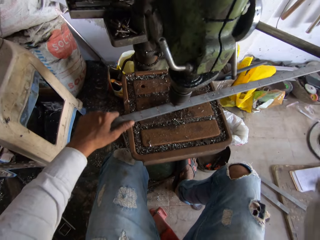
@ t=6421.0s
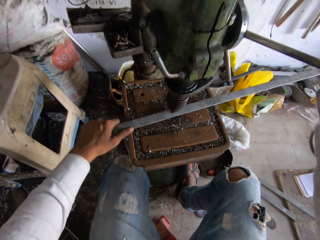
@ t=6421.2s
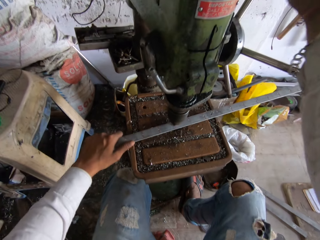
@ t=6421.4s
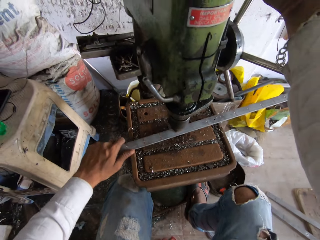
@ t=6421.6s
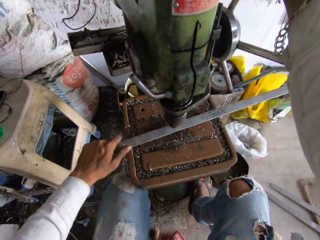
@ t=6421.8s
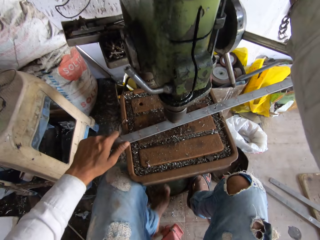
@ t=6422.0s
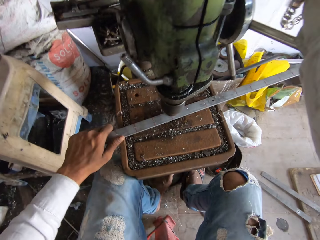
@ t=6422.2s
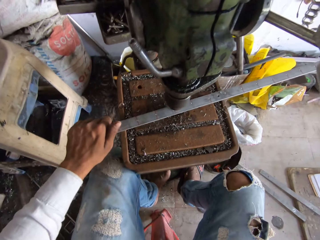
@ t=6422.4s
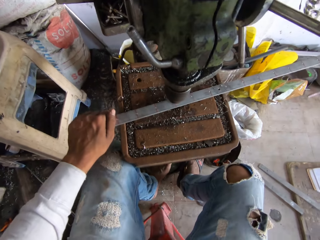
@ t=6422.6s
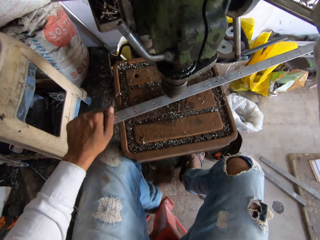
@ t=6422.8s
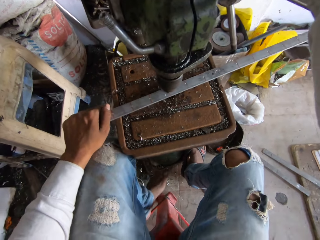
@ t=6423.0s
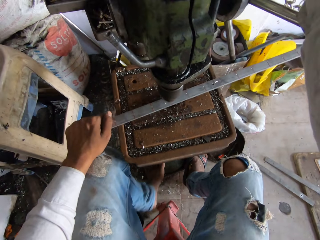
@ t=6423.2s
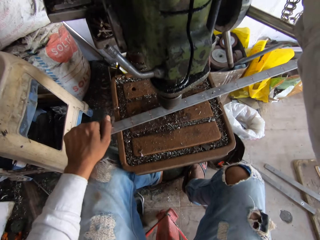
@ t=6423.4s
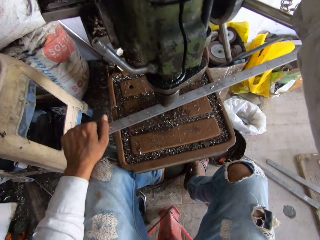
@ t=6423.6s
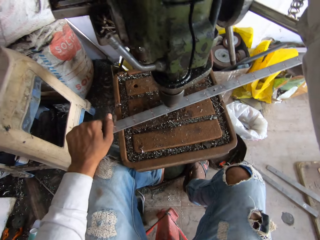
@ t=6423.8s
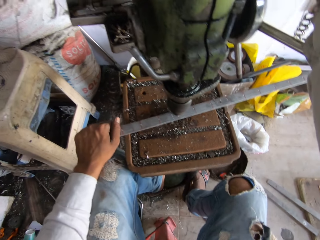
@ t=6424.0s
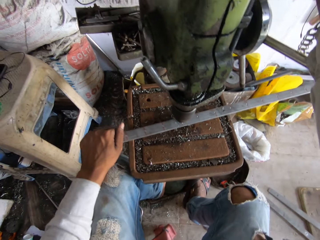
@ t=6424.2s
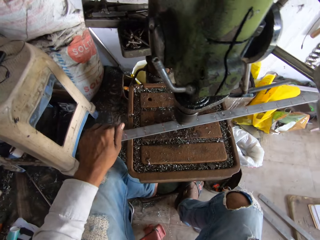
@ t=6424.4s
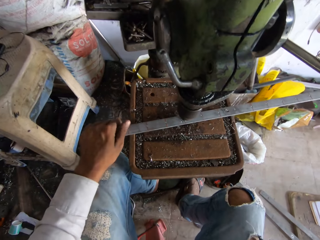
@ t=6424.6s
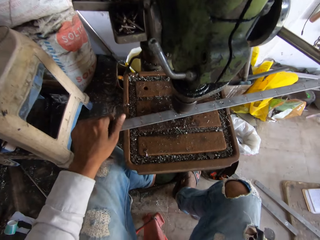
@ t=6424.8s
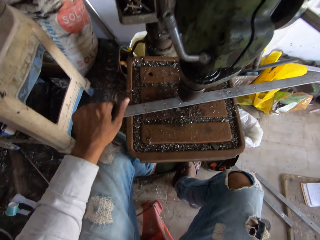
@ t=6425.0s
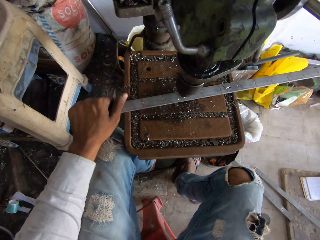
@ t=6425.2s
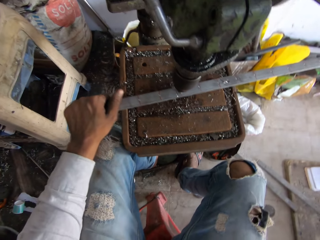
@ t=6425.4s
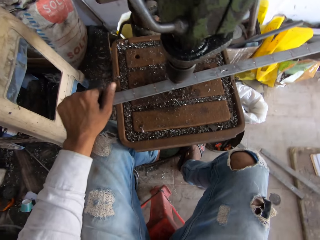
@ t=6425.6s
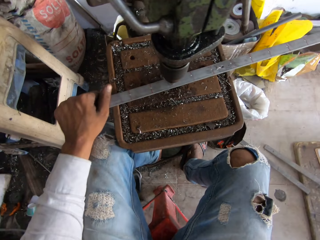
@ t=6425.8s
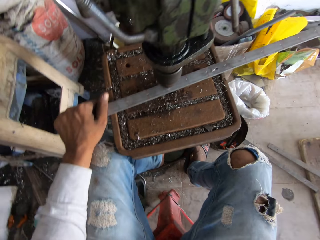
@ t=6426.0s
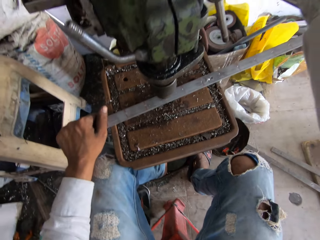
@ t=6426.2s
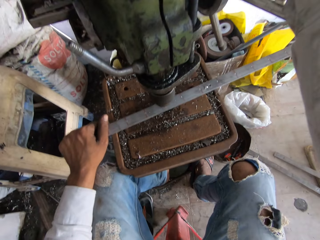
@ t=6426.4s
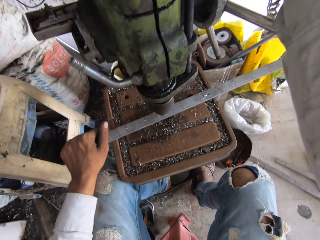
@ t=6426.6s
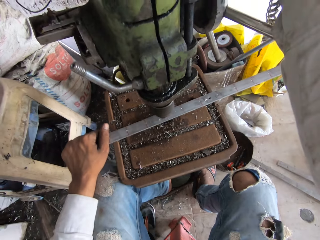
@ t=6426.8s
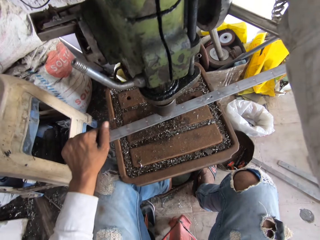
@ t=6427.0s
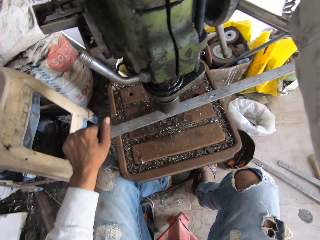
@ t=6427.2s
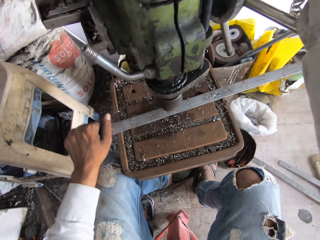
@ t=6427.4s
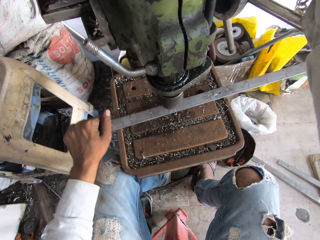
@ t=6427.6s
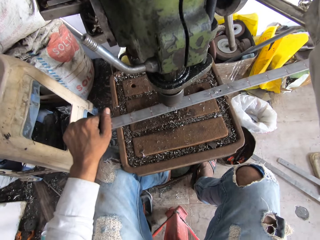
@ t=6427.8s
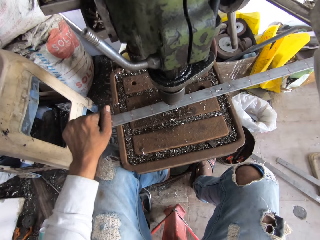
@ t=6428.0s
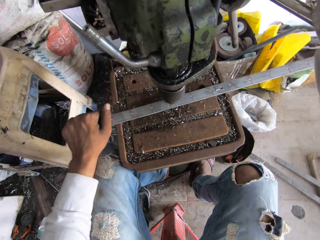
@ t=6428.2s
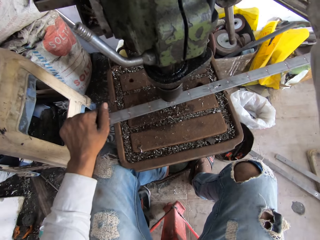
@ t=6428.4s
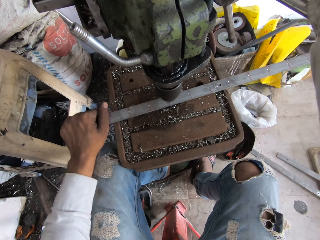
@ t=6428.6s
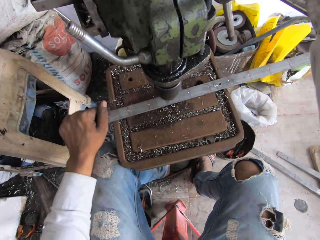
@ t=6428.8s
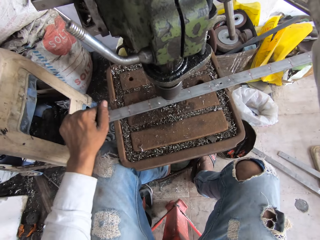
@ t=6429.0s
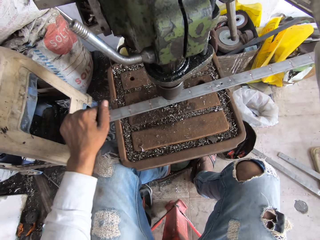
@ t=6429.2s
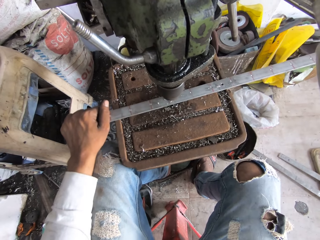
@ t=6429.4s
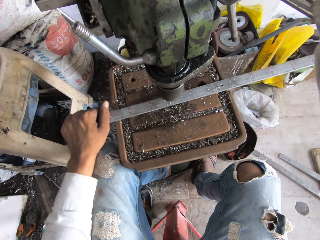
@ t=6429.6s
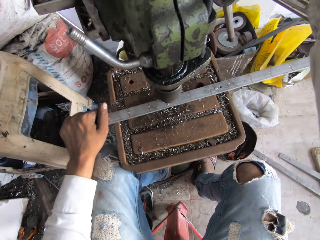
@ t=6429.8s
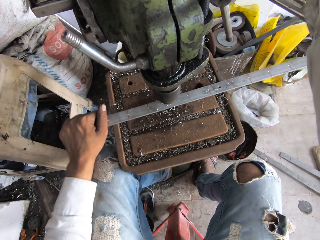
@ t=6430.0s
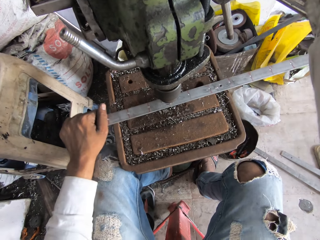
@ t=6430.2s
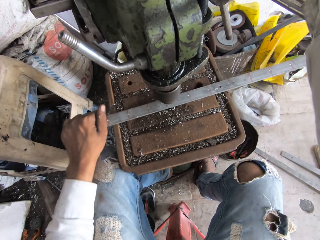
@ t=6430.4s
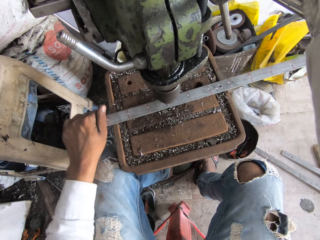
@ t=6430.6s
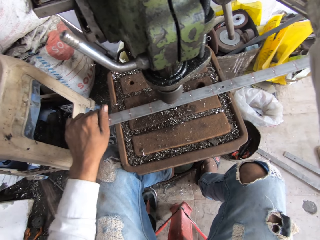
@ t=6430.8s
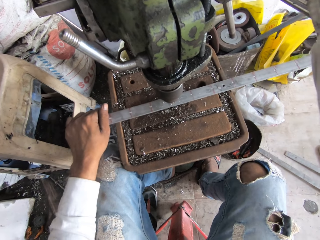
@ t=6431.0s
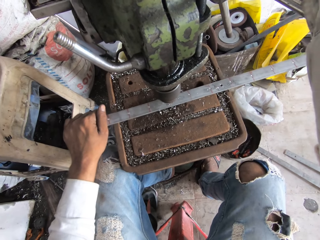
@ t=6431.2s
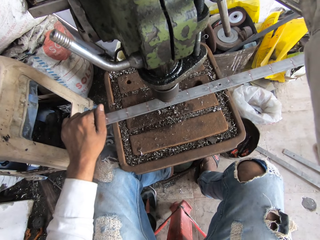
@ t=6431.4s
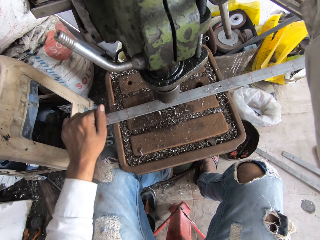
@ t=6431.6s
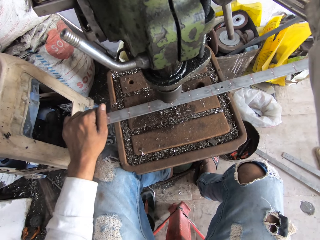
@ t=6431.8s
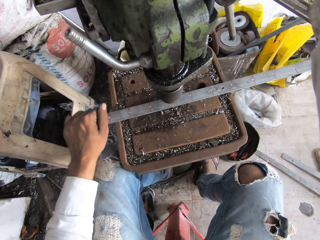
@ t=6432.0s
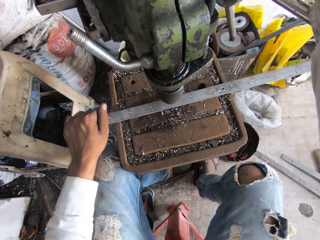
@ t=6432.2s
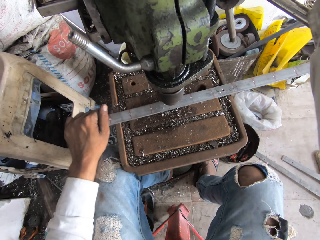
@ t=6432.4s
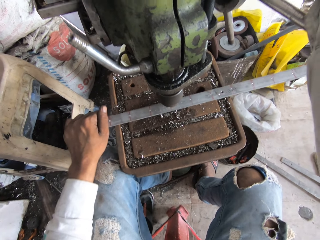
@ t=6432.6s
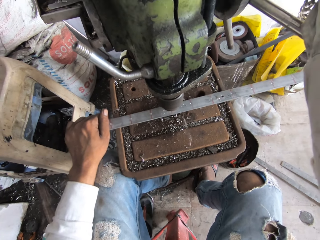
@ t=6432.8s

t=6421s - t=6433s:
The camera wearer perforates the metal rod.

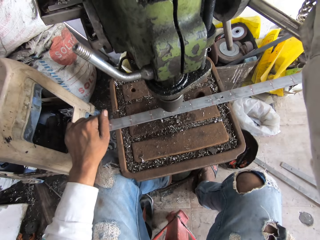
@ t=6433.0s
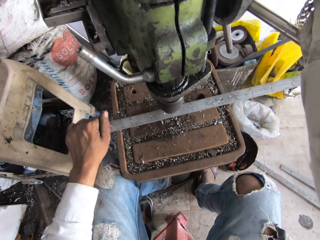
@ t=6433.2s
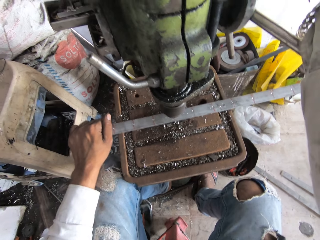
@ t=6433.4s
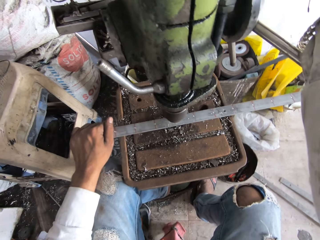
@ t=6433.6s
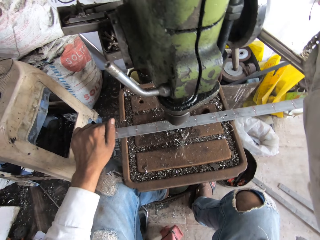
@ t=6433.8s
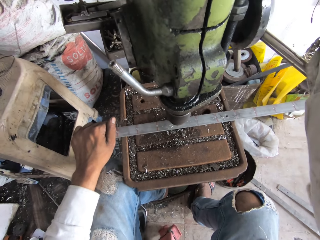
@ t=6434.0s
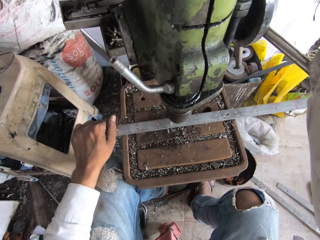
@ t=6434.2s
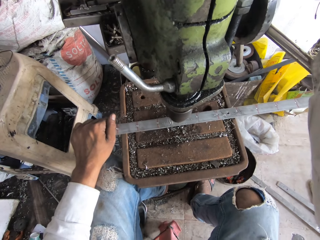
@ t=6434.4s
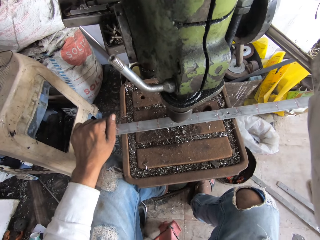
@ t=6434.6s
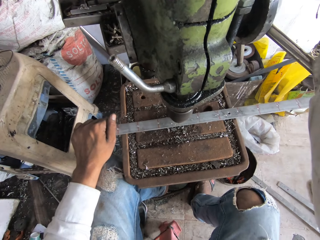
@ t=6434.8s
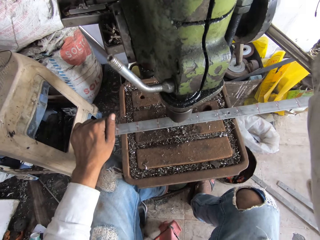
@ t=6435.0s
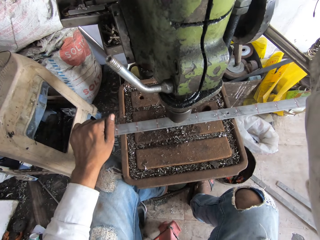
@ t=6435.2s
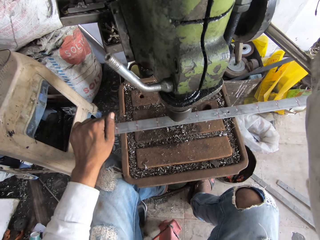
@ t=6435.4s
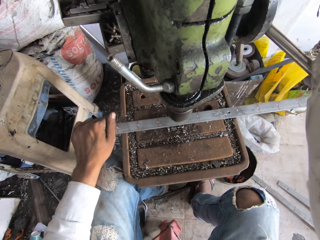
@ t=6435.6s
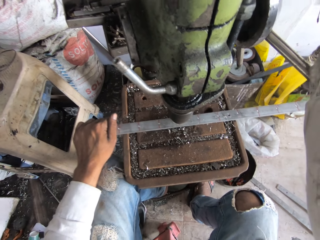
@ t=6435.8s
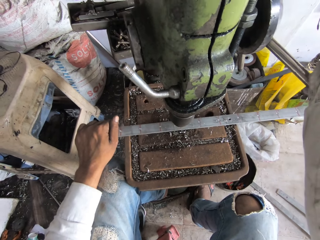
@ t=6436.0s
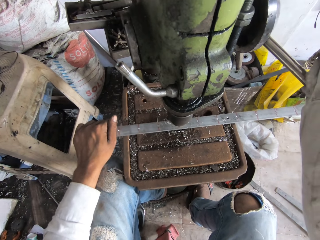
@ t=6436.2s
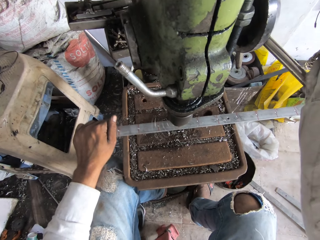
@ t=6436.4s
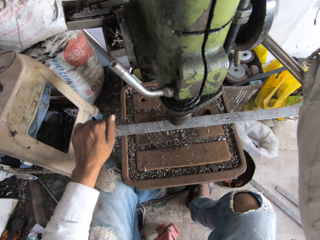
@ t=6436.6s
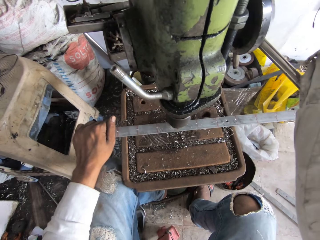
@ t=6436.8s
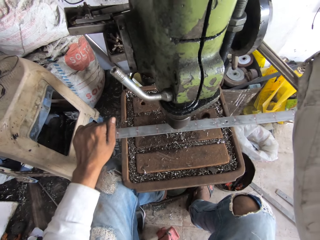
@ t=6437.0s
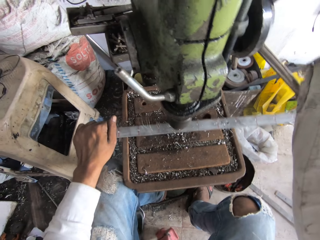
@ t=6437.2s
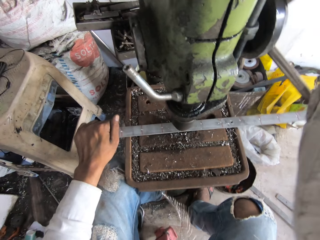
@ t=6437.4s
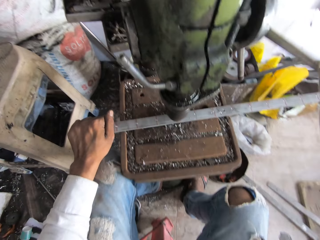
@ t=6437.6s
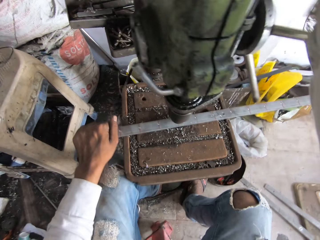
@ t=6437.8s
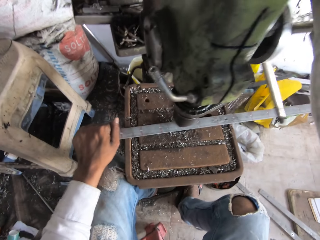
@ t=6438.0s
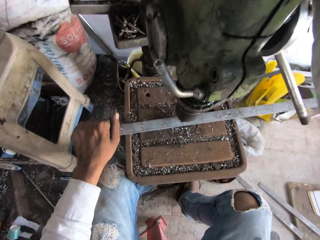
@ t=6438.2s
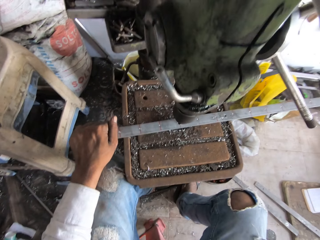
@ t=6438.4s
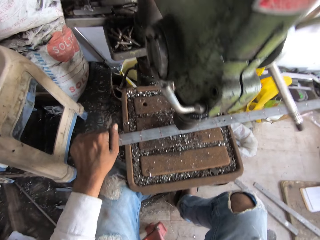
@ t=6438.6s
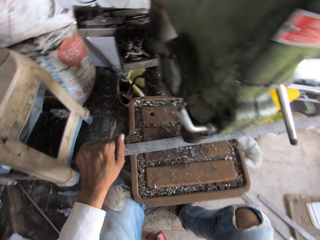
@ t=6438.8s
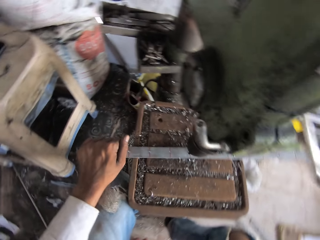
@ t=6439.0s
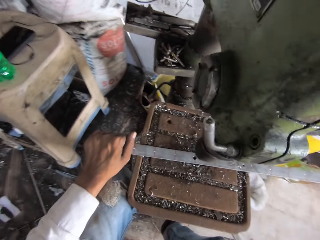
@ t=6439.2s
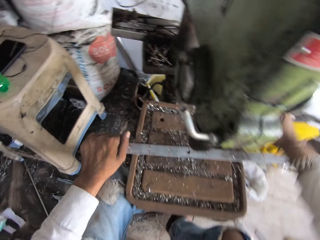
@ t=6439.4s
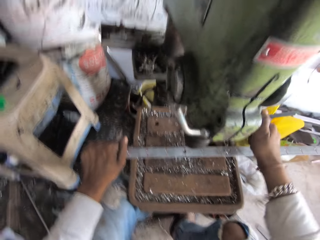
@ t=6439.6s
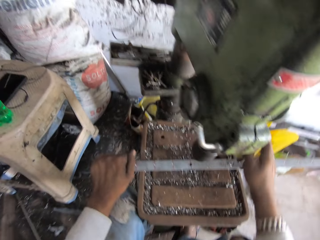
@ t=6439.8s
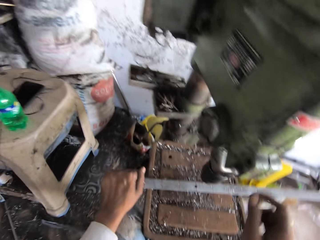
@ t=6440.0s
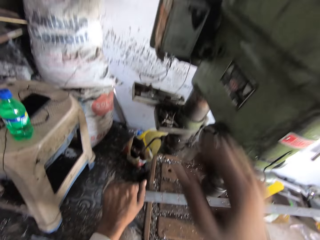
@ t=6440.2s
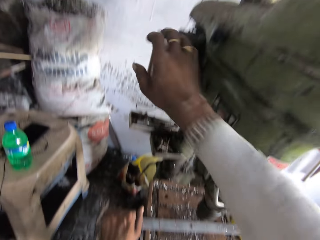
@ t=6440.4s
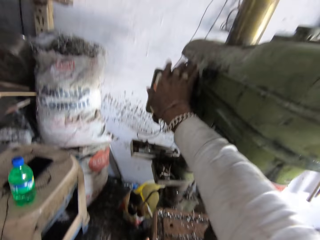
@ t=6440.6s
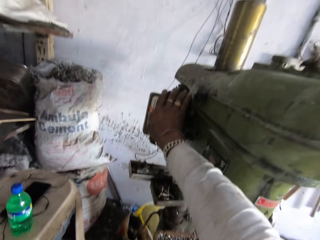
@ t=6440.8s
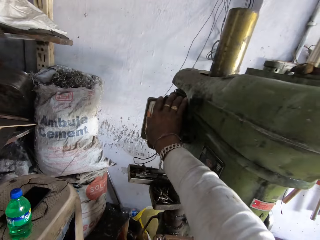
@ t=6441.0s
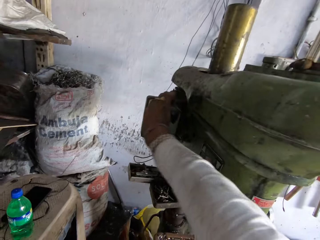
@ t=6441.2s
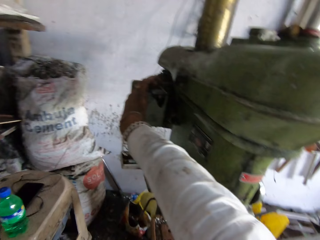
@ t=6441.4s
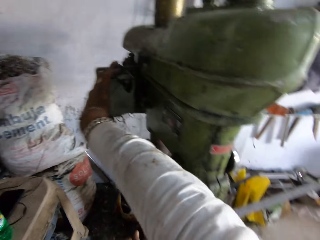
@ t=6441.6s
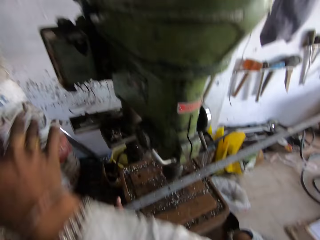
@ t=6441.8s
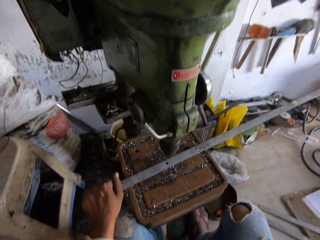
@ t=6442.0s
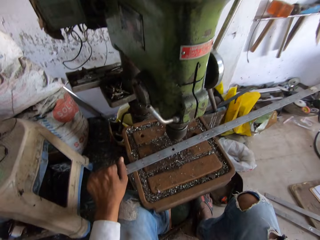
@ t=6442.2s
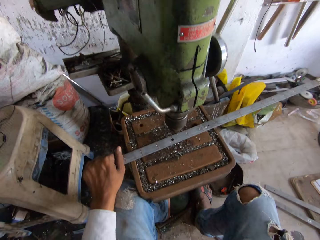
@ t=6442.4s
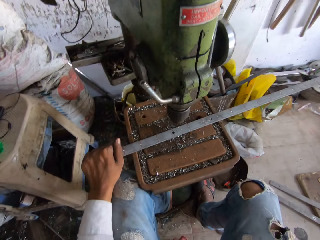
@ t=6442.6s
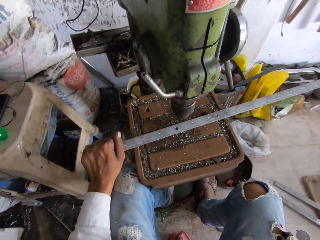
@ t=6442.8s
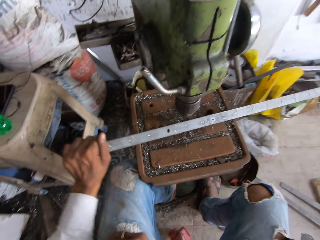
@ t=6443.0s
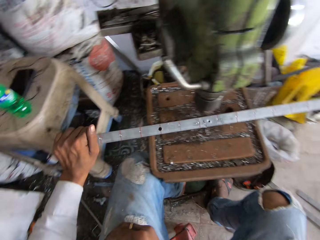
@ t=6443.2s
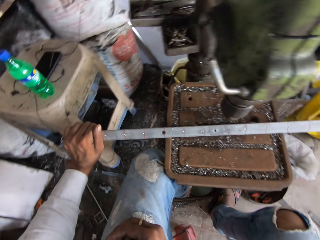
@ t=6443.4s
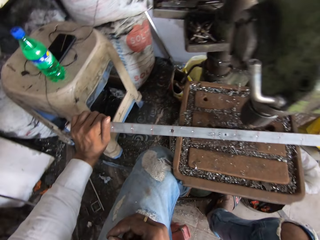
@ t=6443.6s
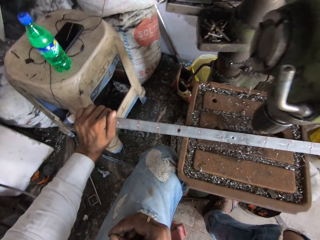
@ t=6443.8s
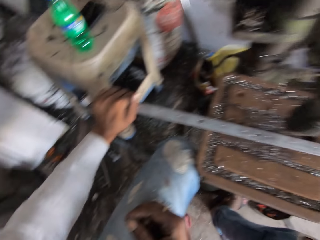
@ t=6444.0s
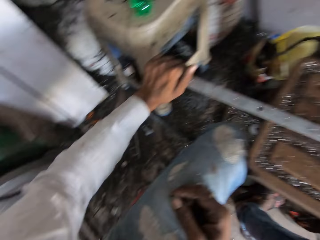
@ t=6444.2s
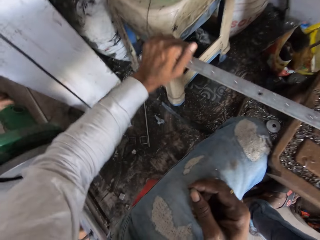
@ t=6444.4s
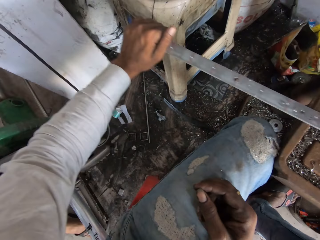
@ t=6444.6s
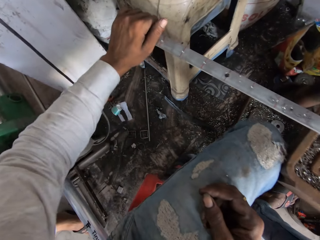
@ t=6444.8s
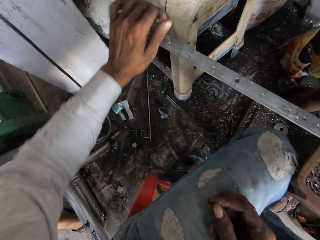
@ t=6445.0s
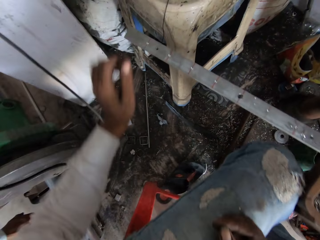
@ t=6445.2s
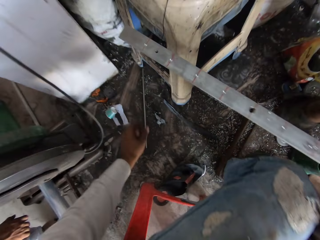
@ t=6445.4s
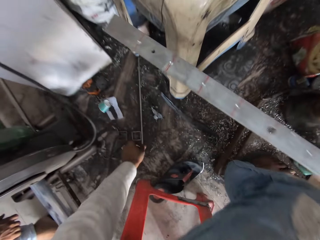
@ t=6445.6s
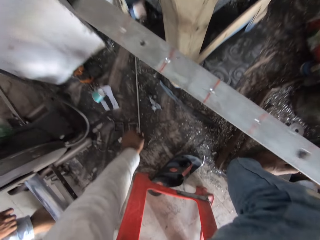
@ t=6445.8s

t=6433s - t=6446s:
The camera wearer moves the knob. They touch the engine. They pull the metal rod. They adjust the metal rod.
